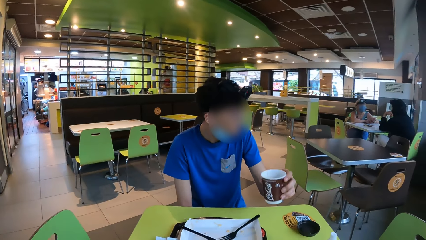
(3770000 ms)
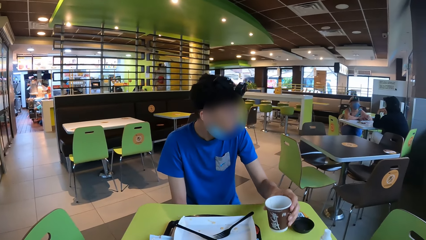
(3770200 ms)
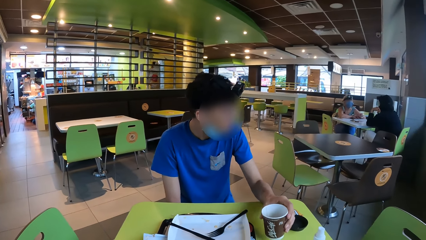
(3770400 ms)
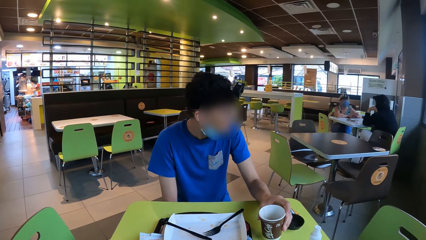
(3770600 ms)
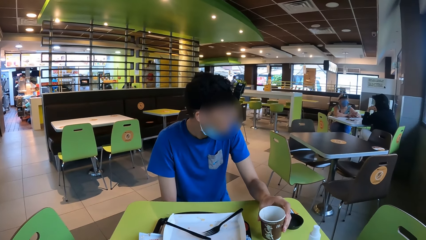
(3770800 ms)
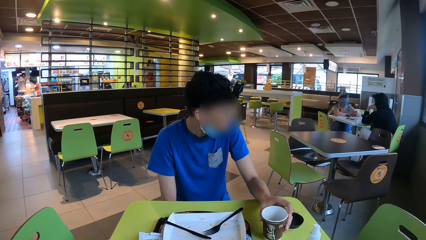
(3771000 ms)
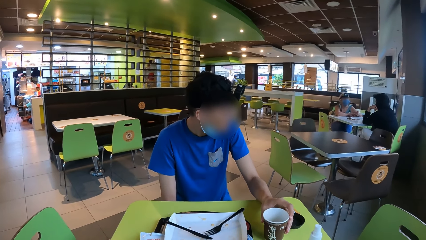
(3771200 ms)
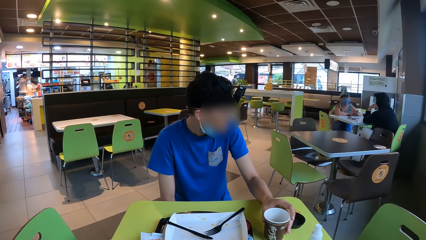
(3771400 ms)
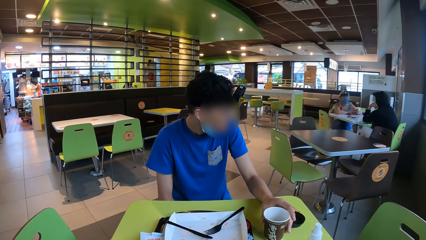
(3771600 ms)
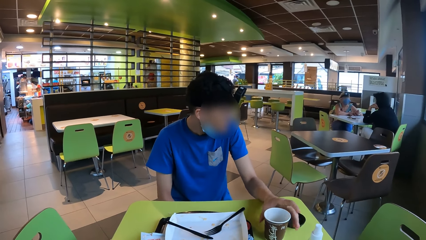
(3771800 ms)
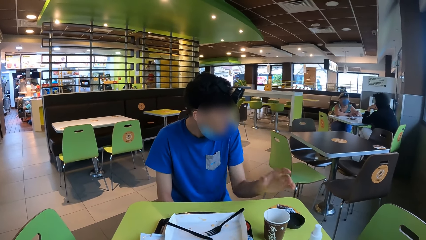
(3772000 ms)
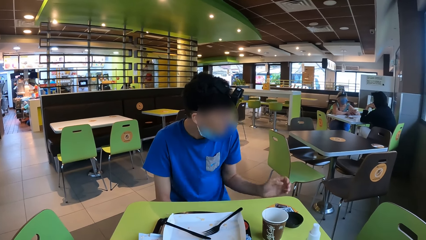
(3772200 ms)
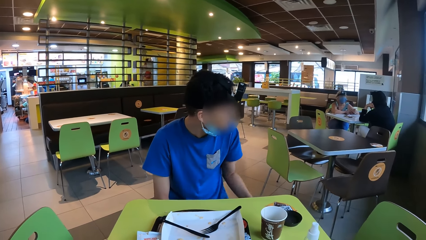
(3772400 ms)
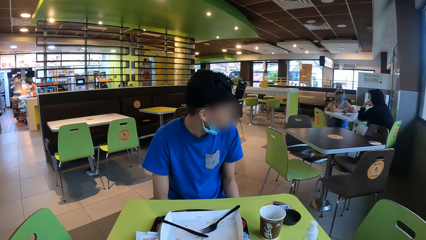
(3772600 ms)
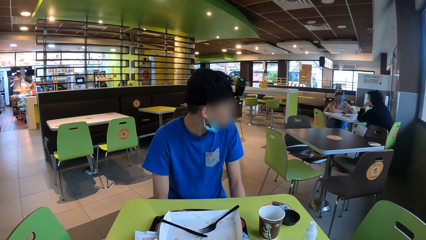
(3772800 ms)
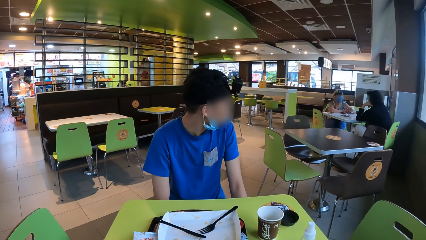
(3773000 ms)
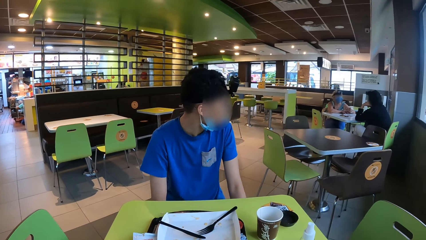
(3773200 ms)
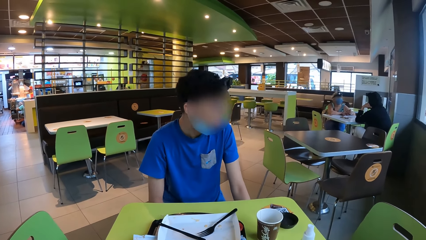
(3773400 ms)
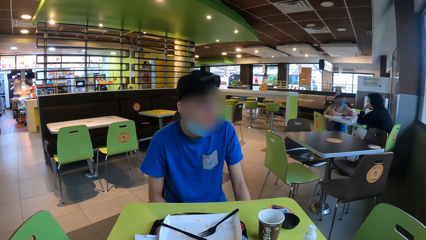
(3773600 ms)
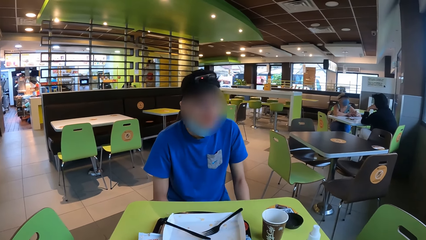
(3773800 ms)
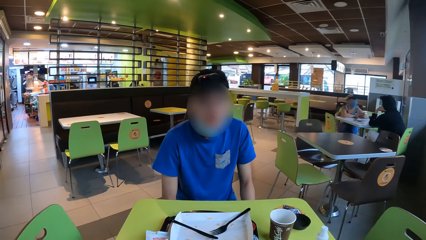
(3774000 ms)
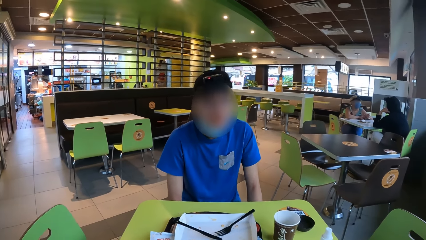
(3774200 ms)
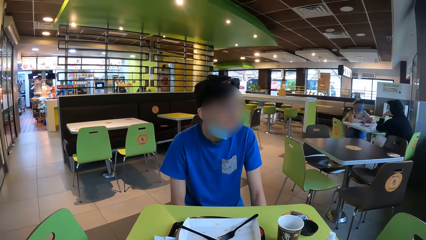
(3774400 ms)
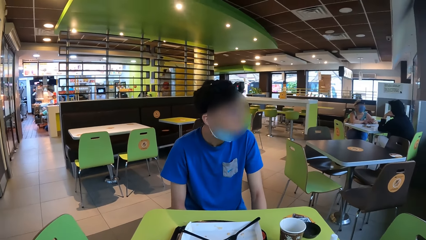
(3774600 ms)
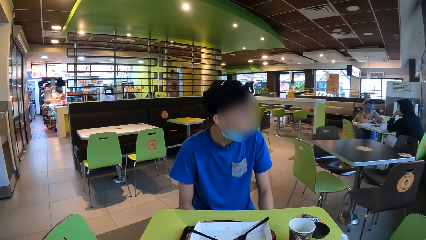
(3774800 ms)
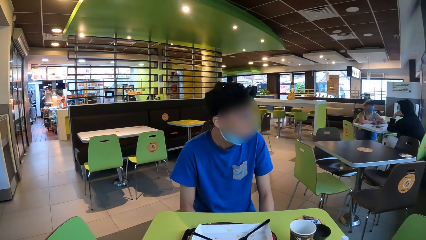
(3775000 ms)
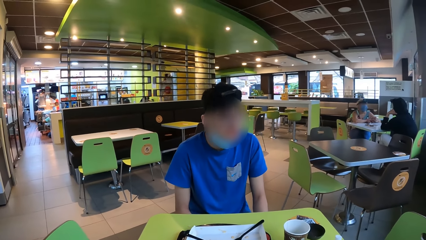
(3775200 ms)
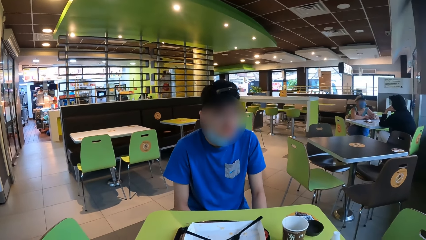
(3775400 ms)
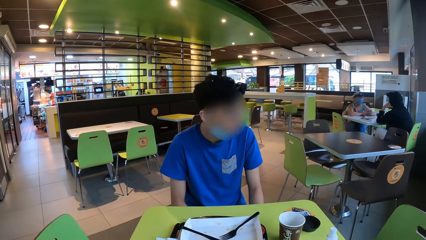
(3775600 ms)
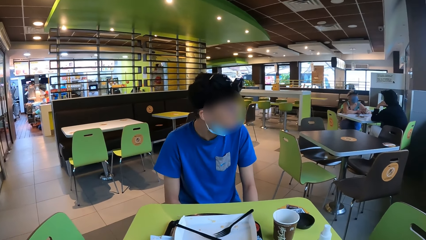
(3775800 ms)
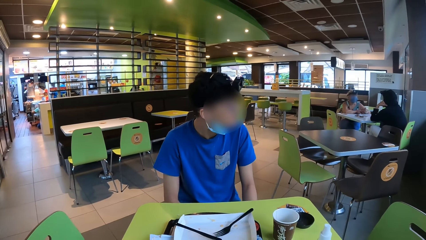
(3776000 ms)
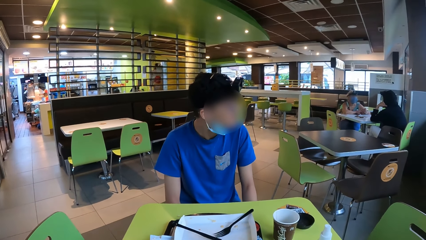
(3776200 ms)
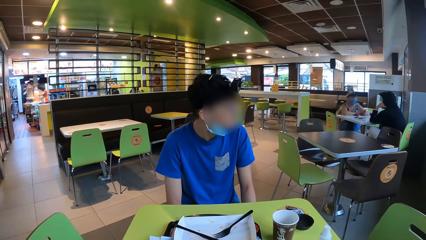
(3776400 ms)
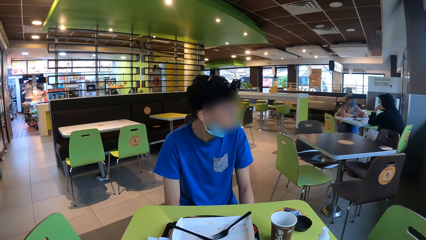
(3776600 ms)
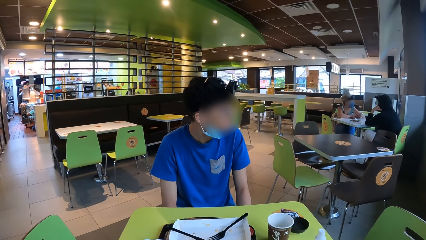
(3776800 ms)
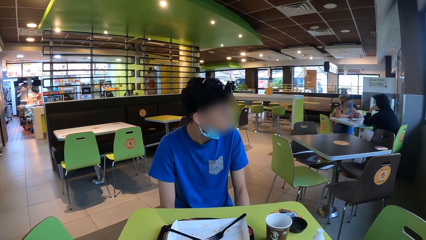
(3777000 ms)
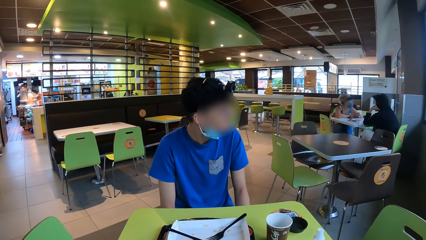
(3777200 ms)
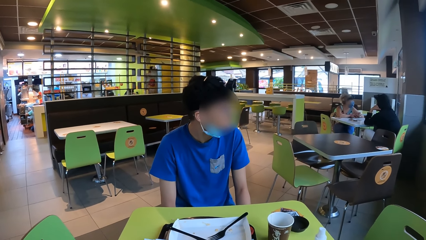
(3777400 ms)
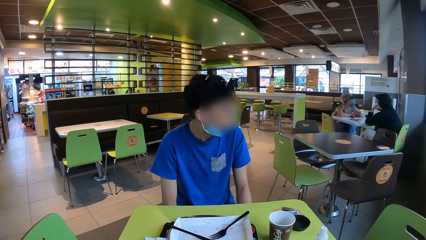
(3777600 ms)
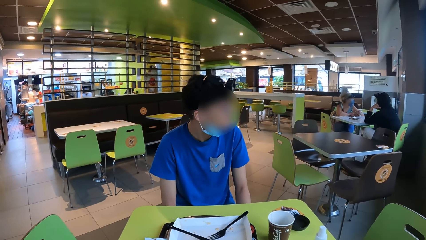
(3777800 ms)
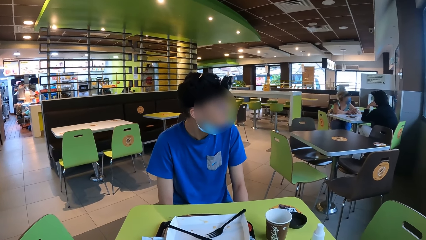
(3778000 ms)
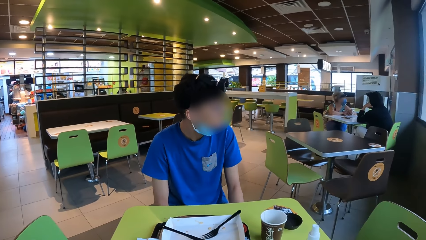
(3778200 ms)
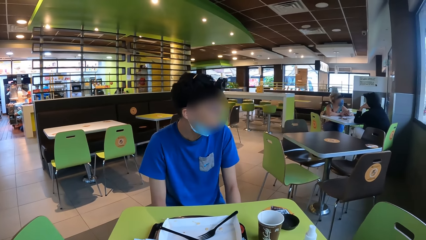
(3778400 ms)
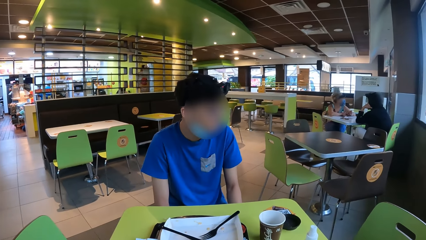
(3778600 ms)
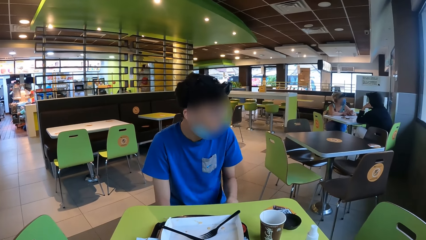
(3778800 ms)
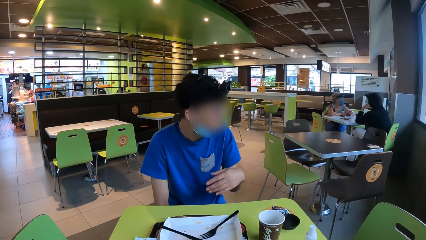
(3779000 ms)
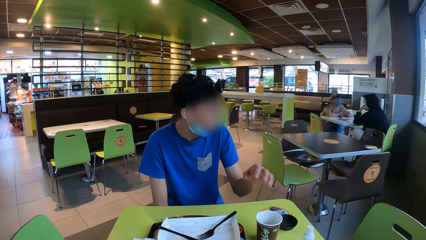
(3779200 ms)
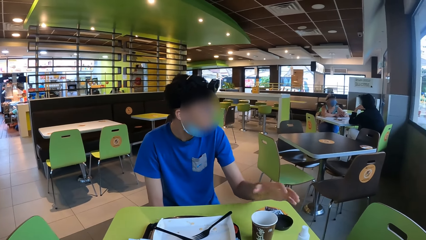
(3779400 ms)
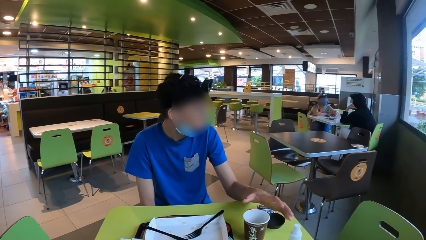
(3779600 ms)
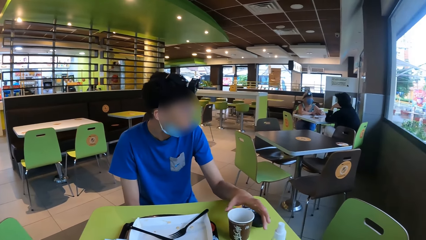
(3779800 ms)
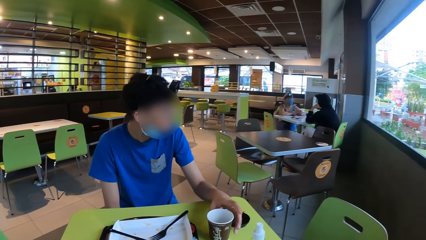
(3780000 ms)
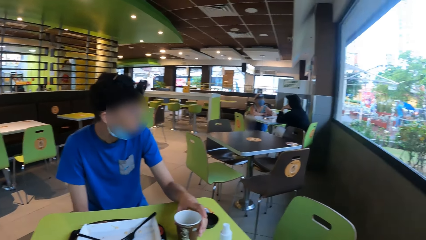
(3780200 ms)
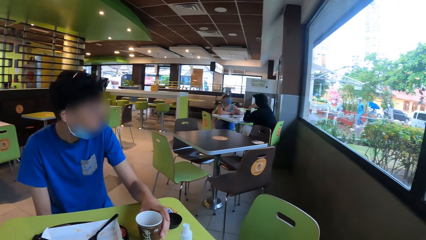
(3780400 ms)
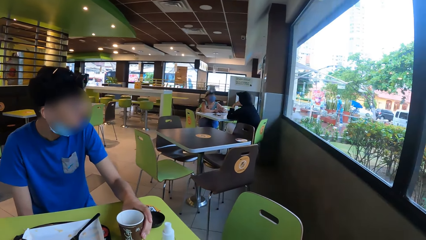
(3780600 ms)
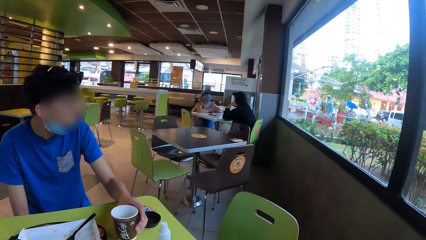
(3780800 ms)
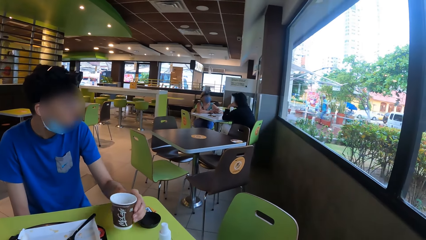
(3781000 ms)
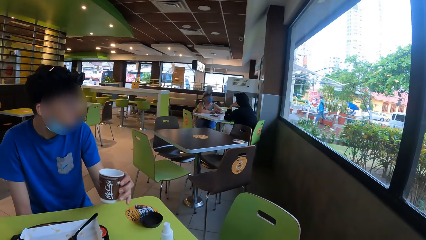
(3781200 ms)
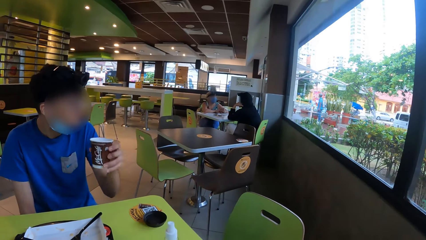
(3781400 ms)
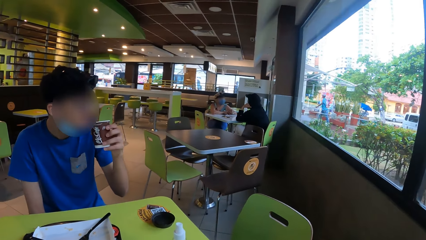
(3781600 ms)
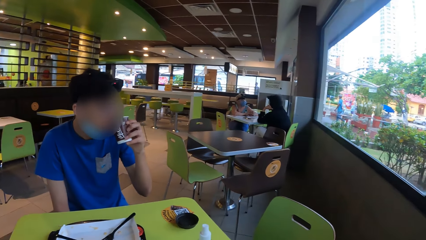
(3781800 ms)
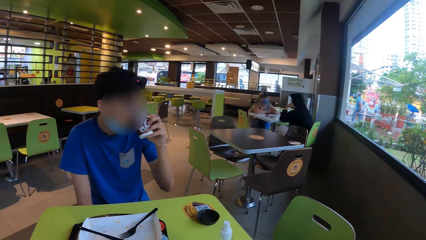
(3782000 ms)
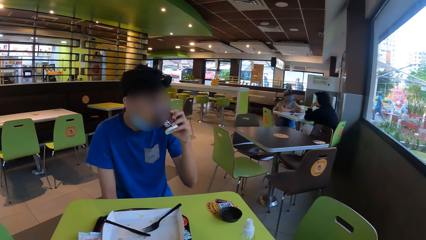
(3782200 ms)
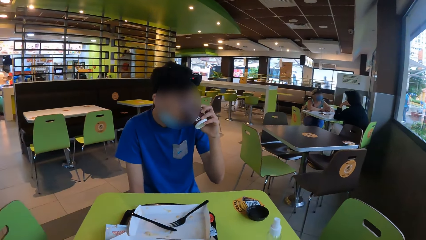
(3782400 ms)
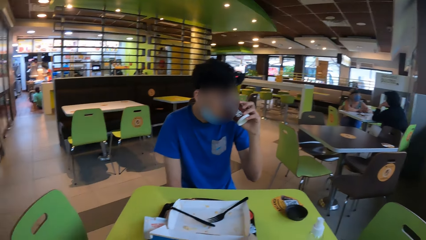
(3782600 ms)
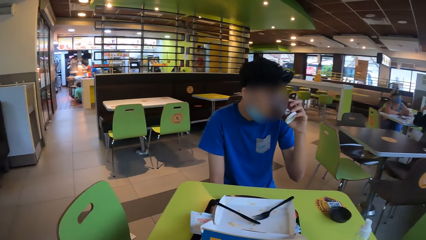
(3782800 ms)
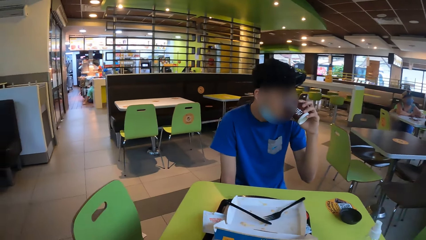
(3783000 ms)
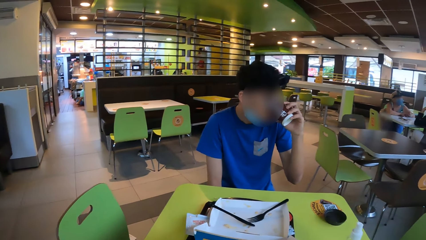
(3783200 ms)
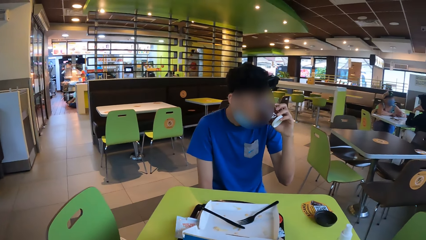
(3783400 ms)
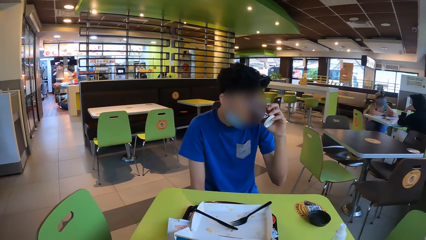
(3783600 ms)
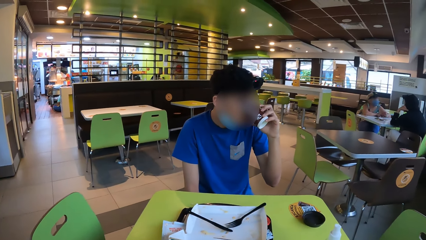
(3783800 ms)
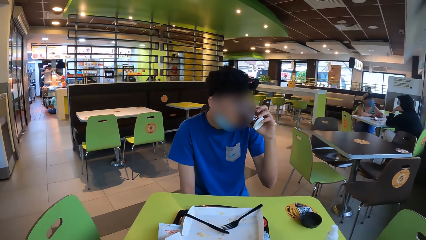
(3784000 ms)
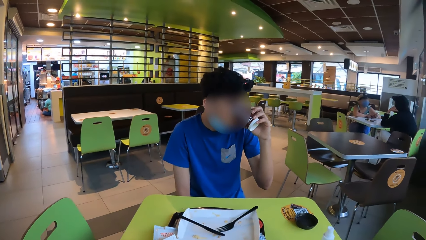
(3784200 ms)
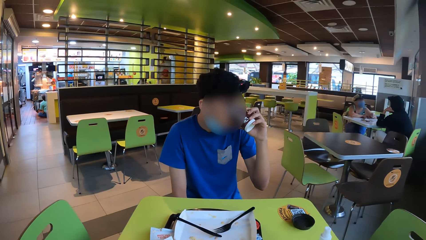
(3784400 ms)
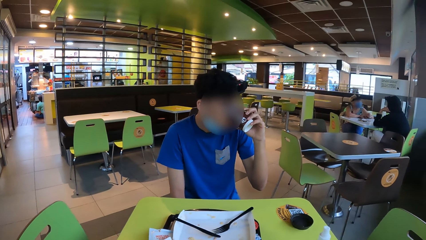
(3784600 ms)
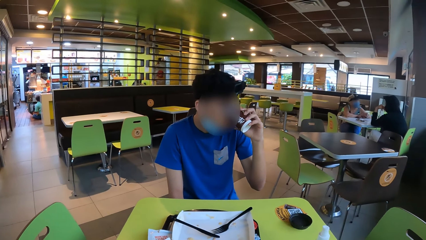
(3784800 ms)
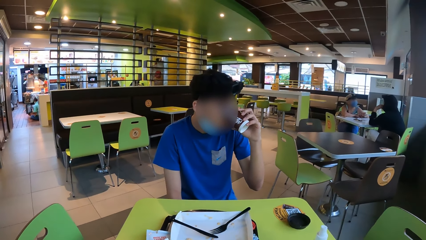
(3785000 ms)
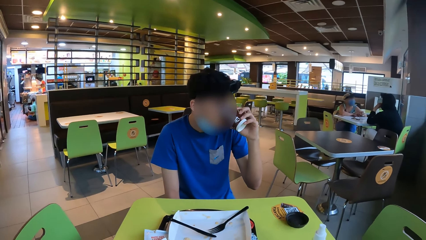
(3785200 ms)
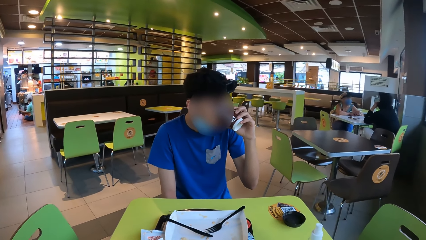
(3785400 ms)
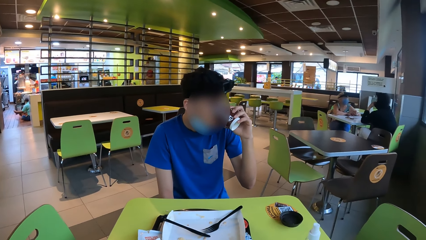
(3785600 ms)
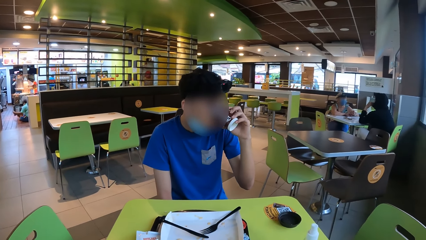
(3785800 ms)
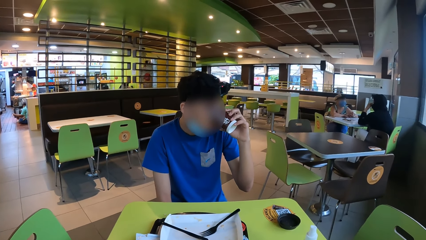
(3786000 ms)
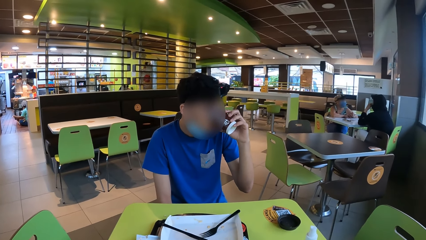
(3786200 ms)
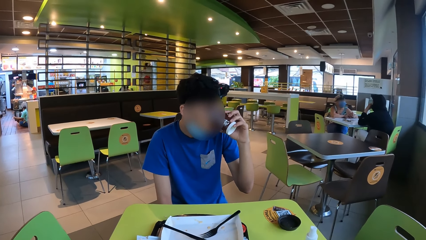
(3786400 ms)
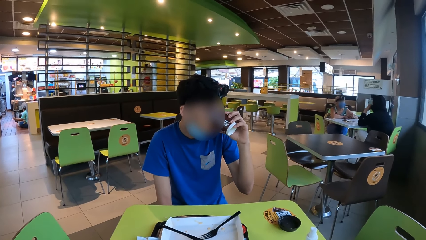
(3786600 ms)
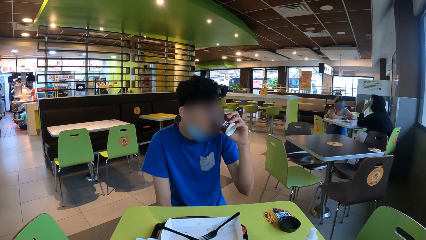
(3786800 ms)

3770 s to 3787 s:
The man puts the cup on the table. The man looks aside and picks up the cup. The camera wearer looks around. The man drinks coffee from the cup.
